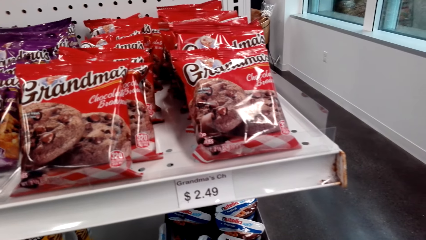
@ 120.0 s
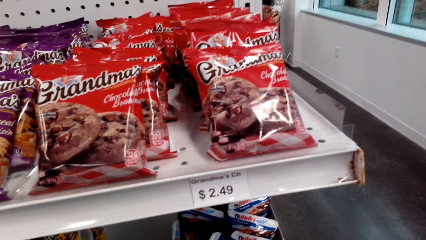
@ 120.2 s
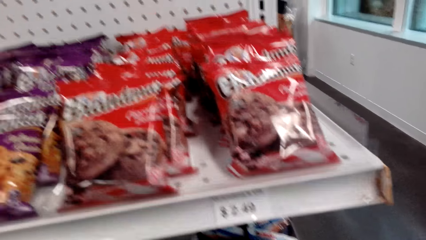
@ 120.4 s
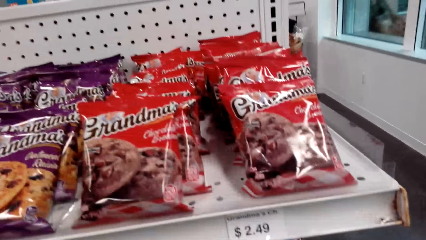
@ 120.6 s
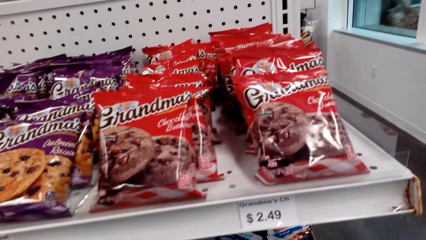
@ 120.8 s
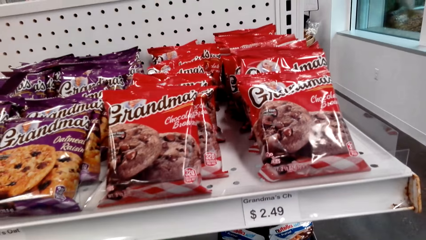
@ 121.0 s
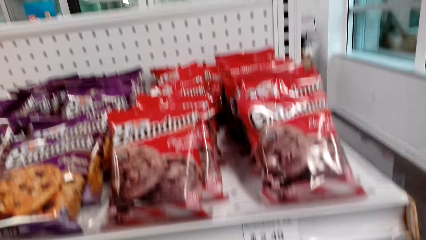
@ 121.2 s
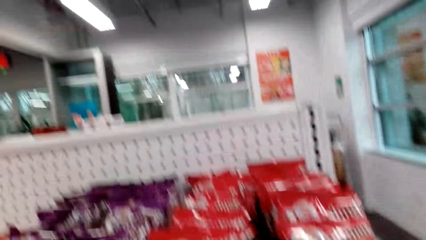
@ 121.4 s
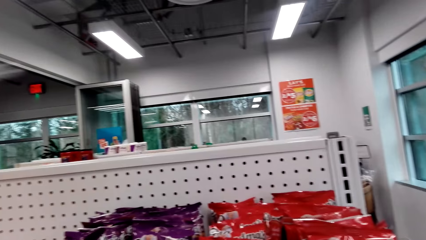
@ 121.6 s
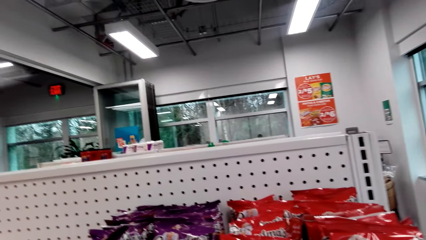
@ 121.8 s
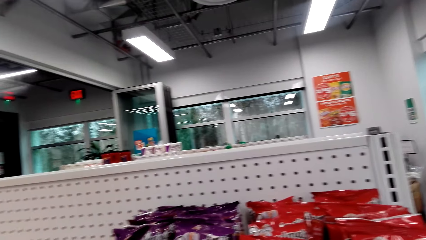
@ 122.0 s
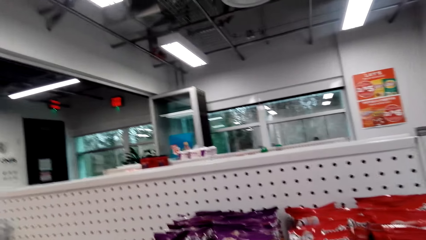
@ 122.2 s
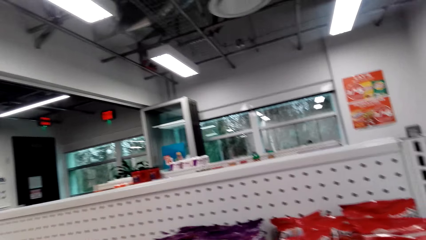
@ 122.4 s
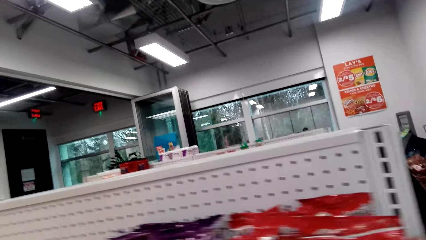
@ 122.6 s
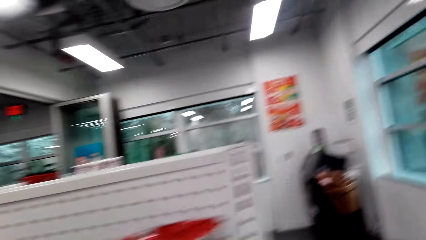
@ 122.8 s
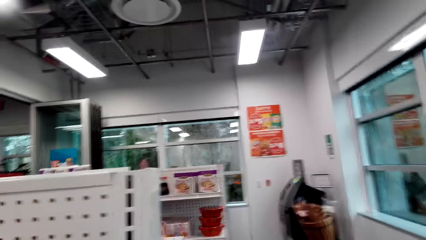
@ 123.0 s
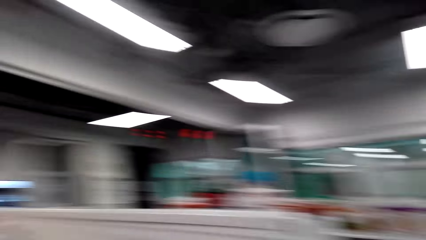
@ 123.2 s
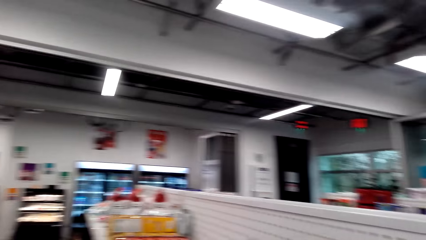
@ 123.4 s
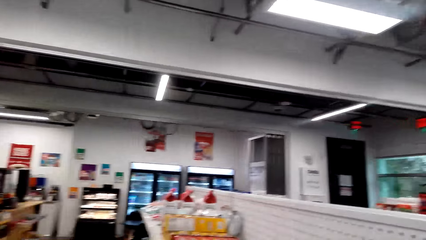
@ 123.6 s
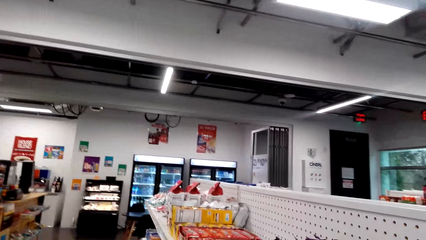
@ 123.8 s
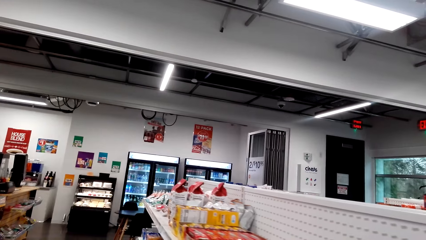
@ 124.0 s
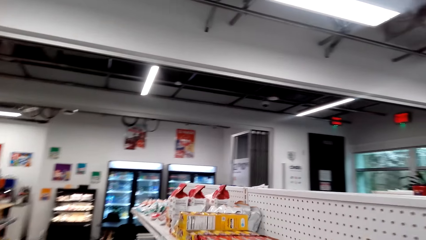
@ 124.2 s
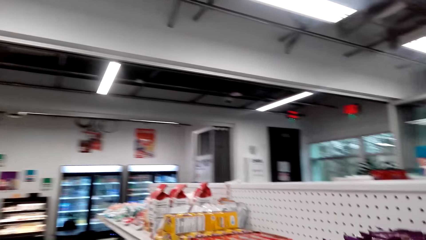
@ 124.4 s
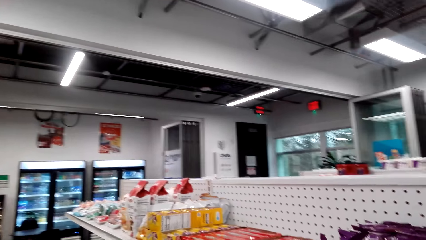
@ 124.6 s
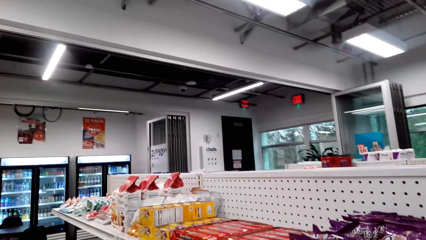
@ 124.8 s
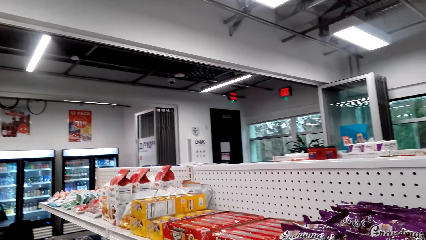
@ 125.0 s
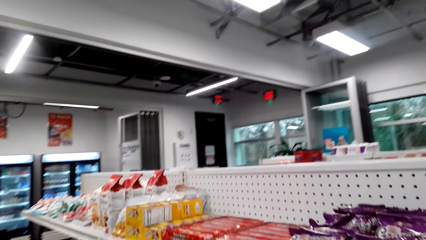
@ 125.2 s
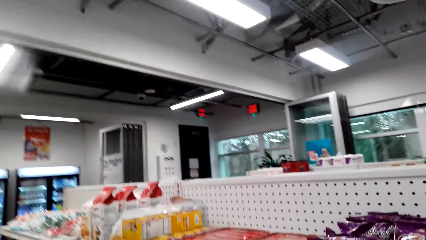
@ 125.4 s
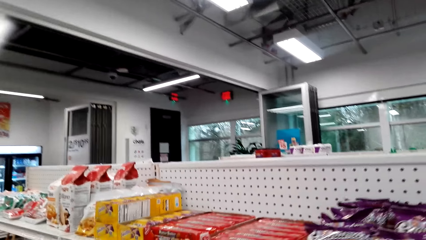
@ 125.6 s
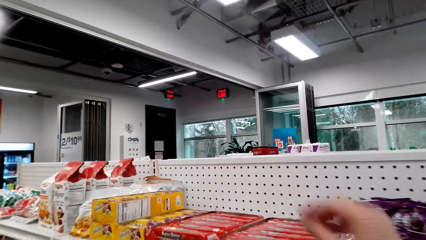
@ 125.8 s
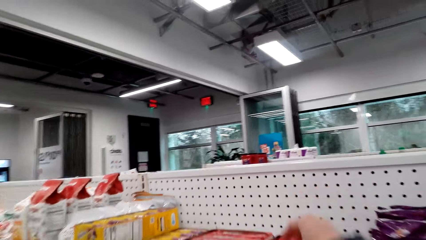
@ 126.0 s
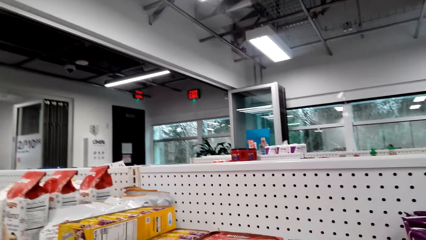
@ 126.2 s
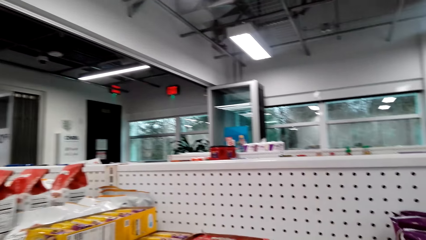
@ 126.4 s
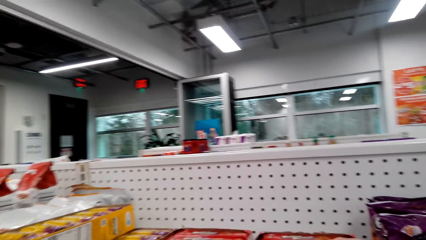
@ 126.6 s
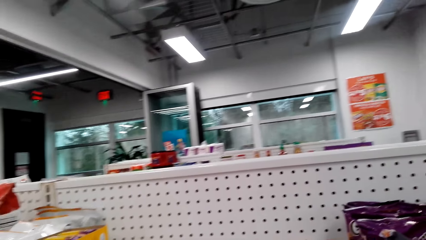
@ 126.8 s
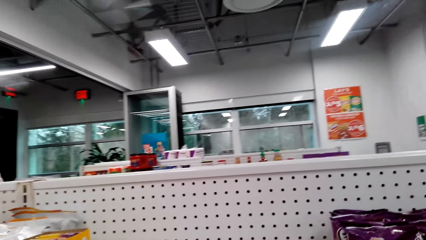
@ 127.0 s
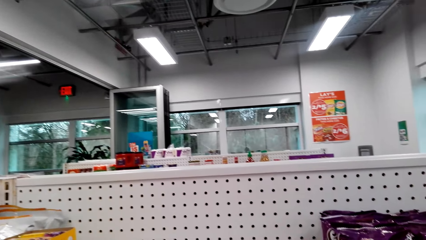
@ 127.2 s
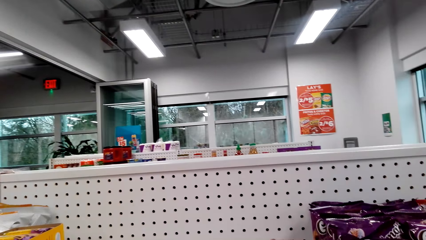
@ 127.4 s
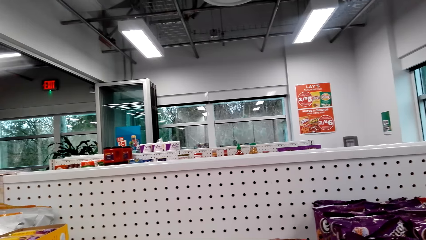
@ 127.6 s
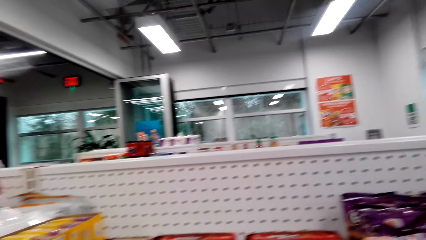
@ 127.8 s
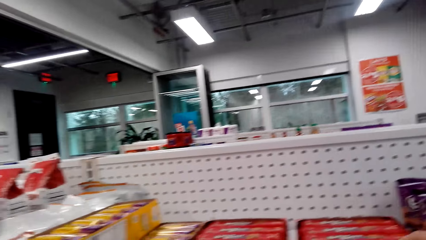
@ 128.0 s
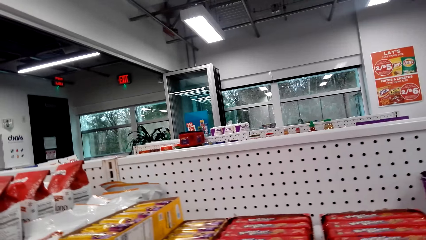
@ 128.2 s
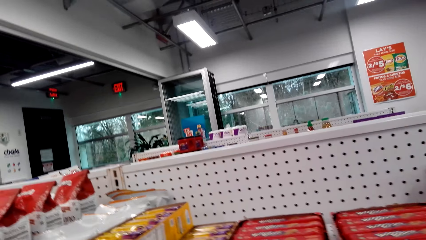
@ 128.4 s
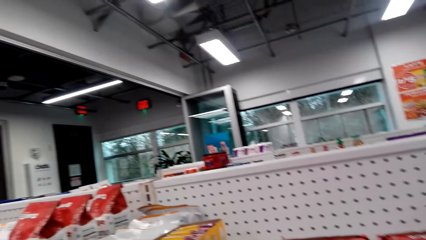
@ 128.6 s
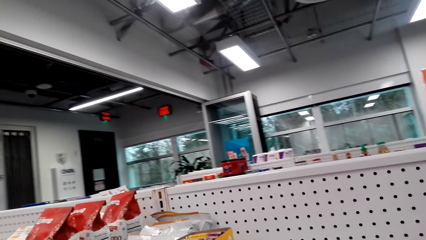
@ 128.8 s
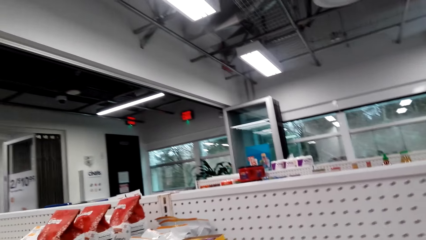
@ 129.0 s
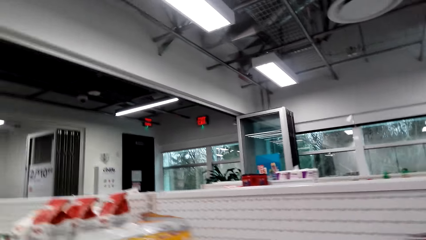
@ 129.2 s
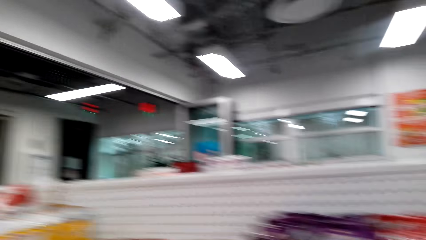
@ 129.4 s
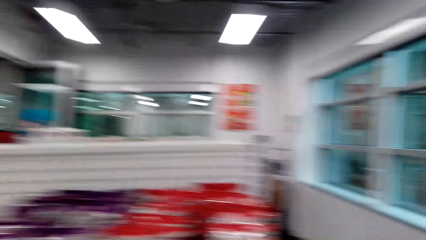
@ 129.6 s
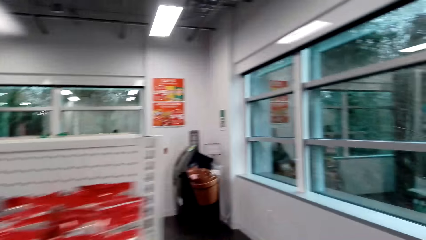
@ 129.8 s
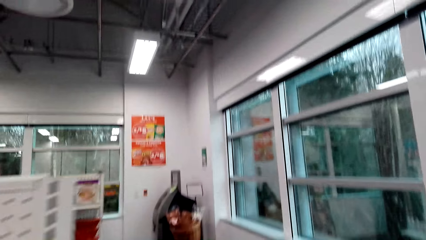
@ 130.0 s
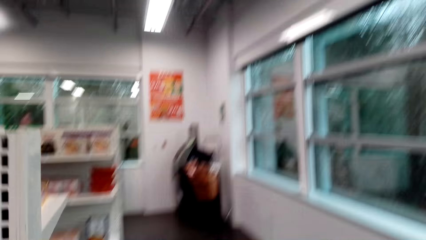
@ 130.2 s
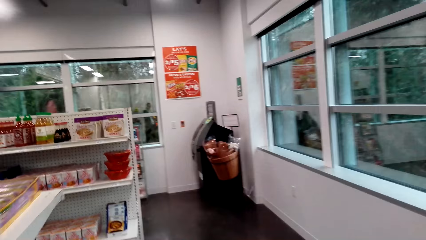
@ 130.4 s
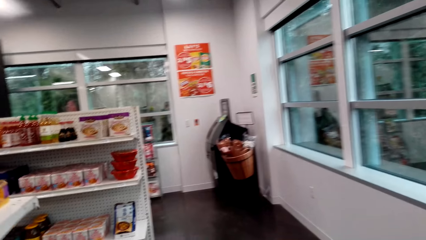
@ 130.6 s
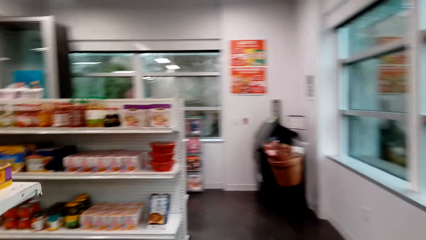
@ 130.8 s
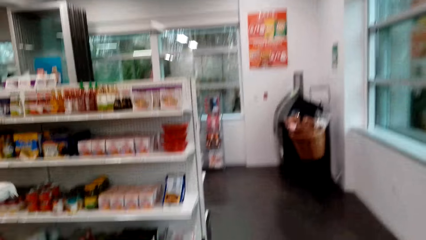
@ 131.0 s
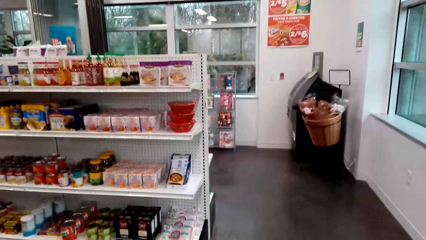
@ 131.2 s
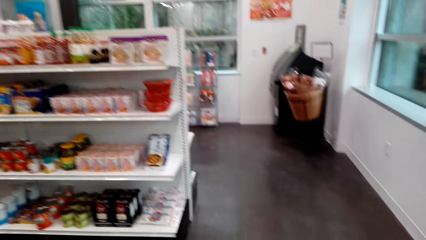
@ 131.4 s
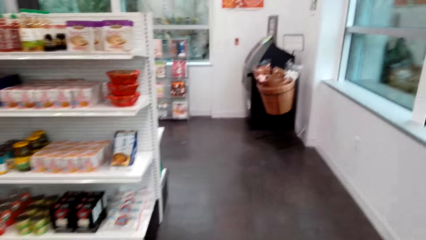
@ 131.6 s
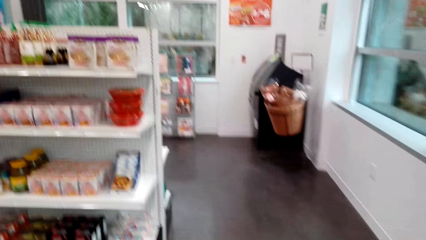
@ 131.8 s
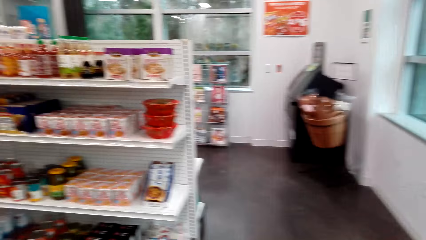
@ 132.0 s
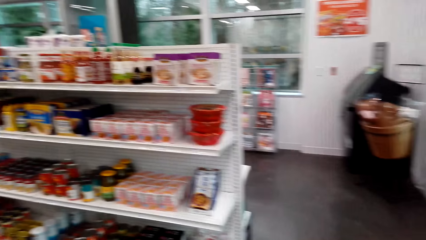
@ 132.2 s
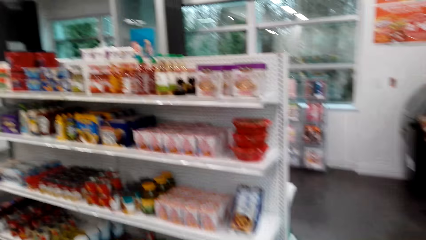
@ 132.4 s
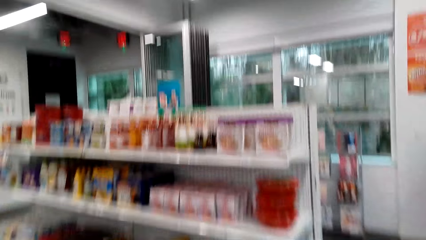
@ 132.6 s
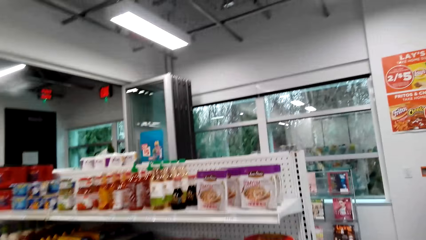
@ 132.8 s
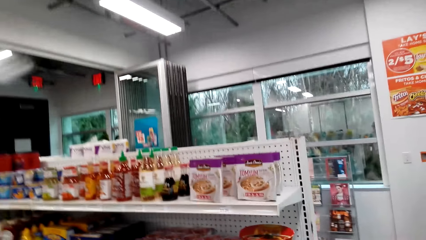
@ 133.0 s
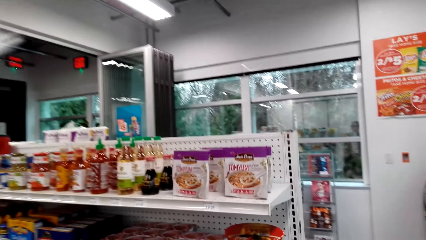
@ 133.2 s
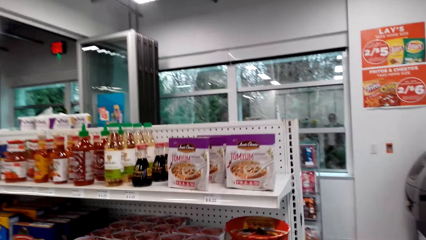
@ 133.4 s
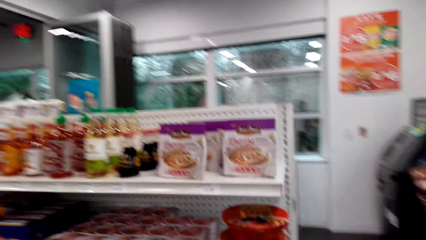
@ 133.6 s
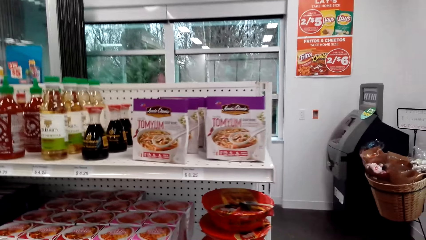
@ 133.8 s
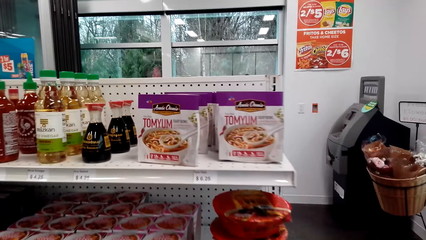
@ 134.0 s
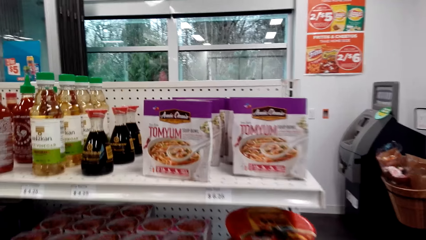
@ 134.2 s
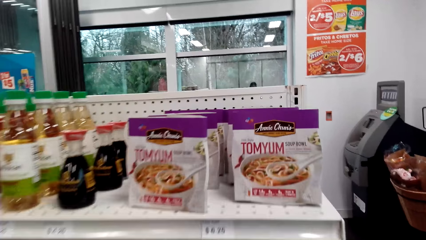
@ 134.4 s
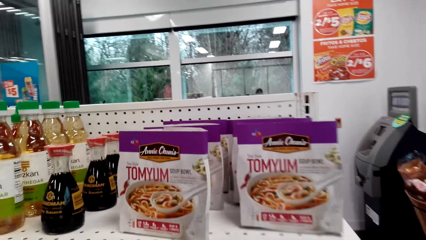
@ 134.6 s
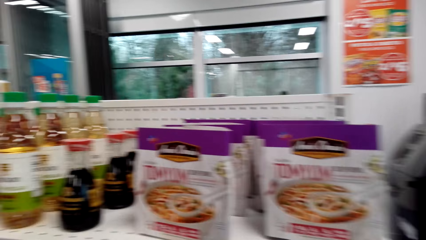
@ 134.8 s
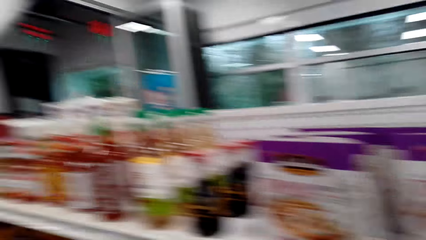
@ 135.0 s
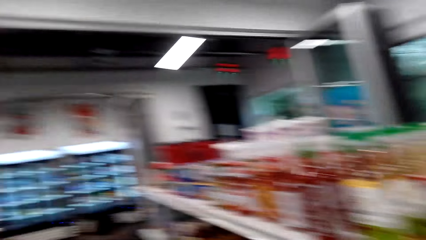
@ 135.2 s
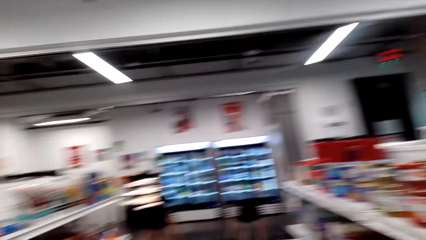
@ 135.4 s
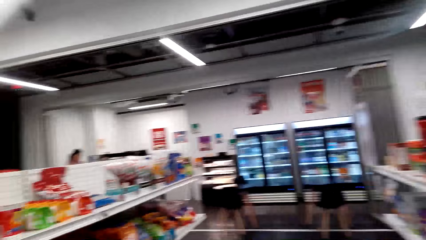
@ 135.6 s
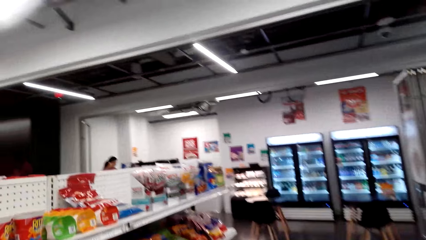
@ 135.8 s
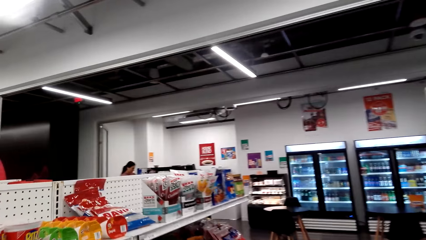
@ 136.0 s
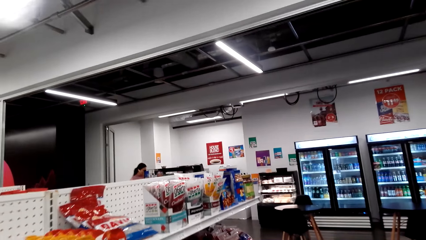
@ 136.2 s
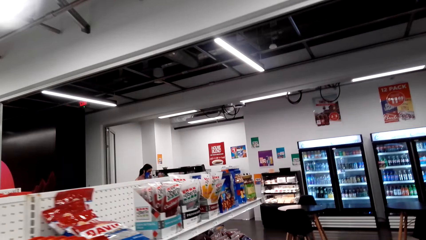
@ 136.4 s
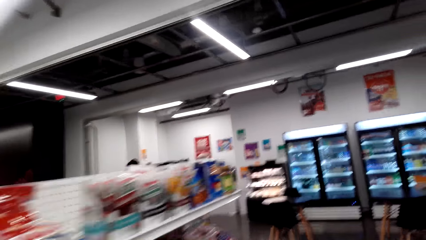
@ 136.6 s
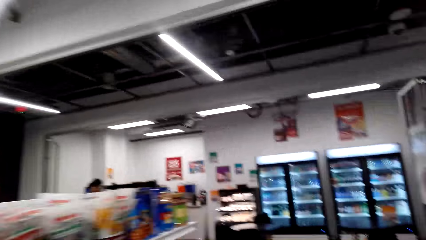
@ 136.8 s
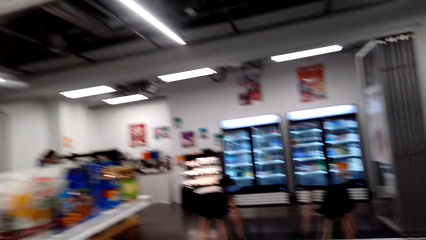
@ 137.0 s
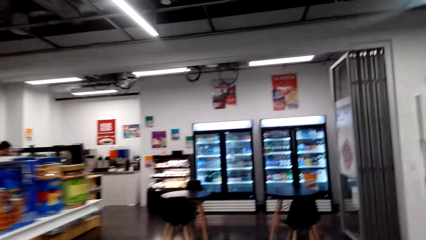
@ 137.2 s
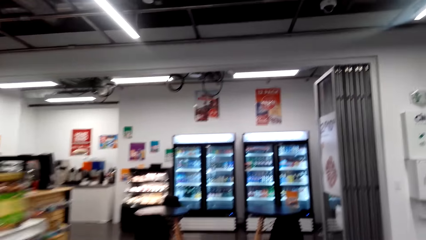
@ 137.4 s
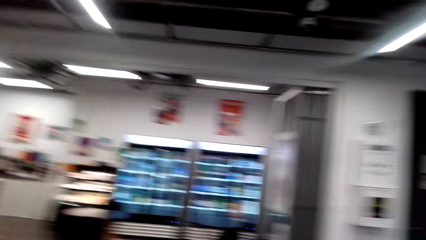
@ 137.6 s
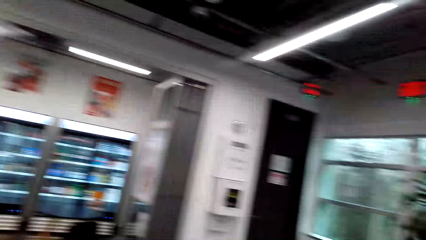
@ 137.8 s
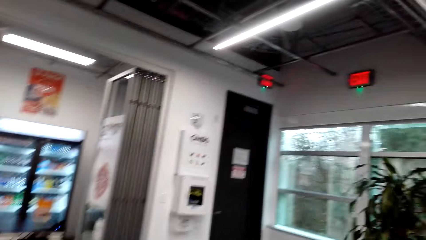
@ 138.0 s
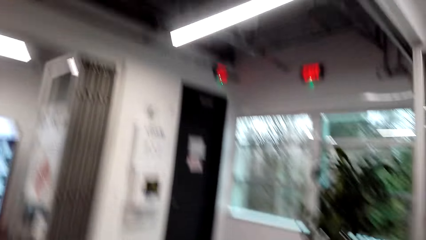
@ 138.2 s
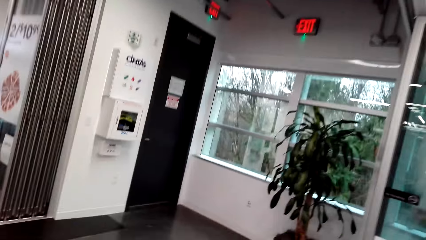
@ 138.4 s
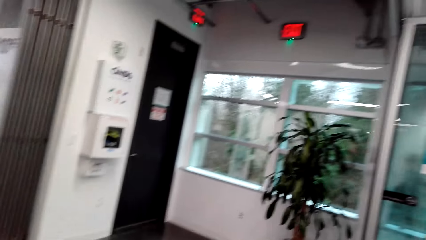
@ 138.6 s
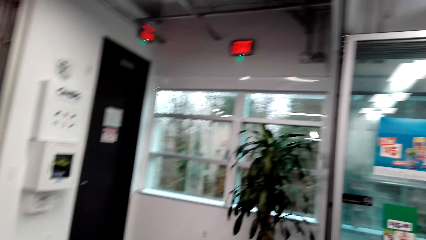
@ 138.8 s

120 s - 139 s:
The camera wearer looks around. They pick up chocolate. They walk around the store.
